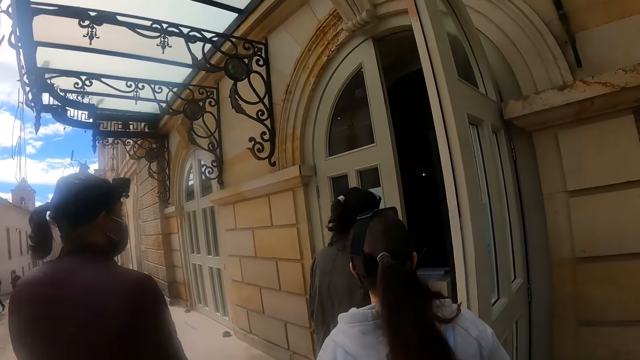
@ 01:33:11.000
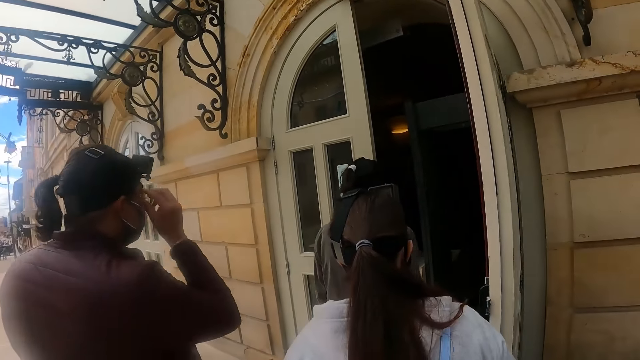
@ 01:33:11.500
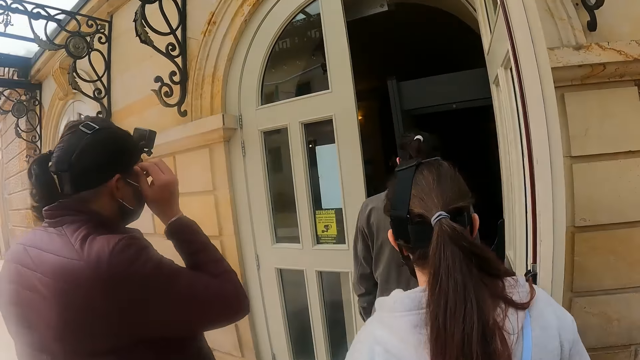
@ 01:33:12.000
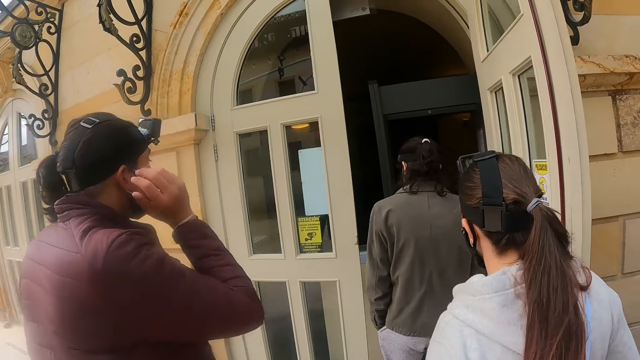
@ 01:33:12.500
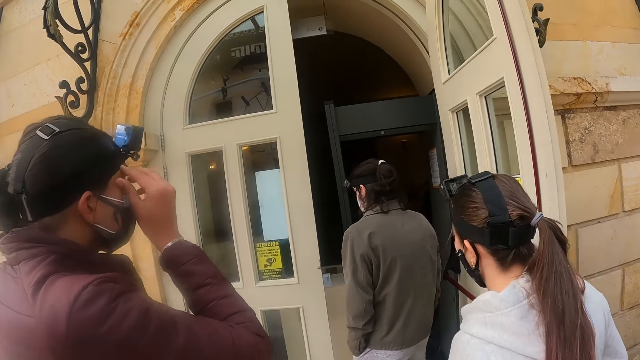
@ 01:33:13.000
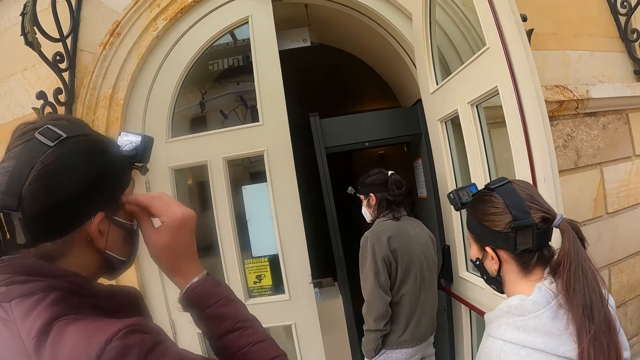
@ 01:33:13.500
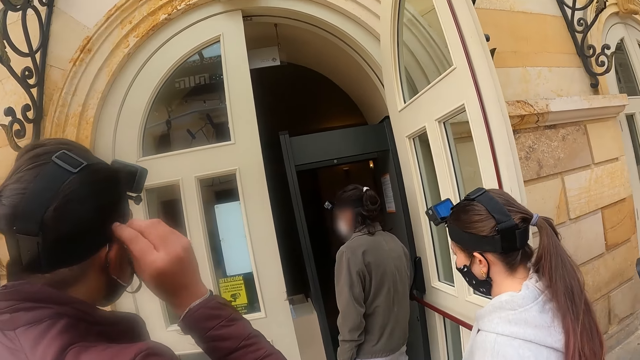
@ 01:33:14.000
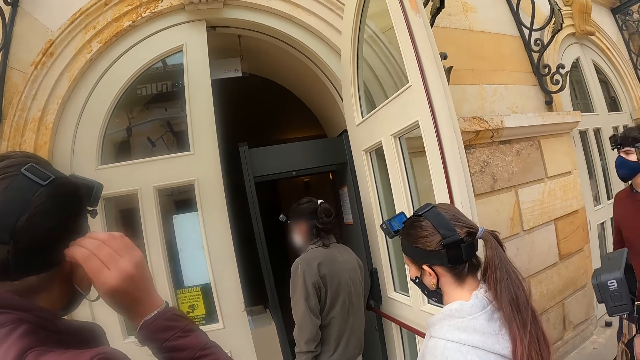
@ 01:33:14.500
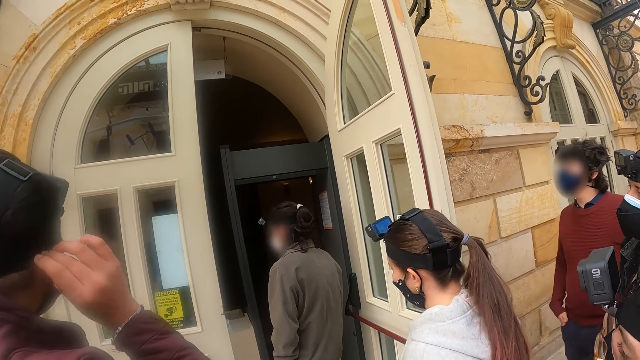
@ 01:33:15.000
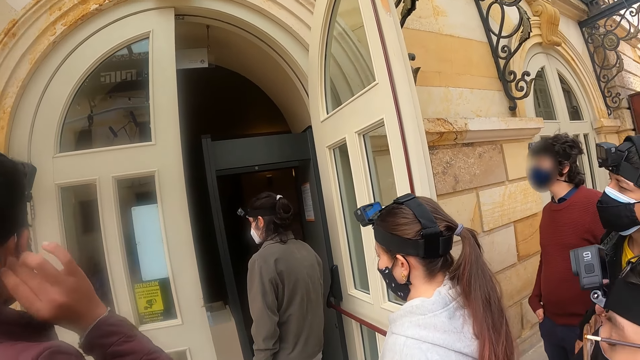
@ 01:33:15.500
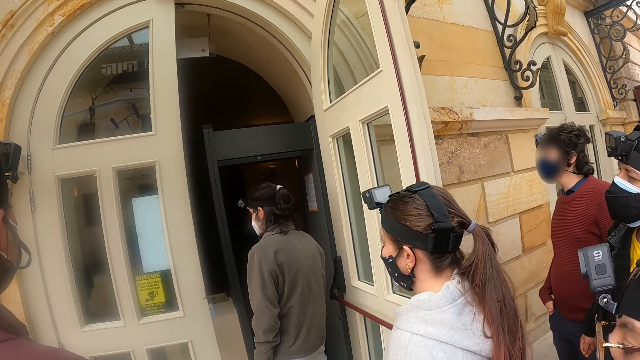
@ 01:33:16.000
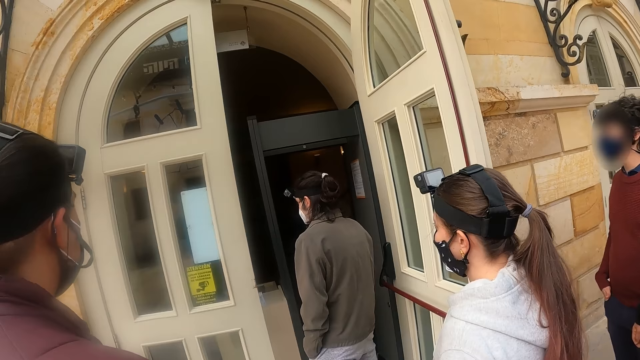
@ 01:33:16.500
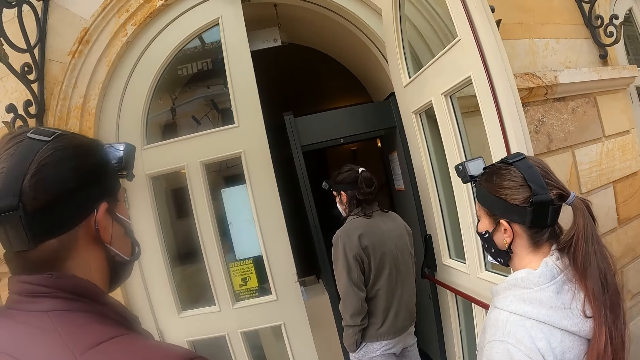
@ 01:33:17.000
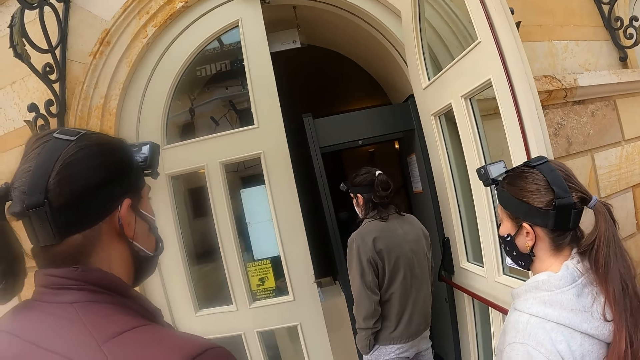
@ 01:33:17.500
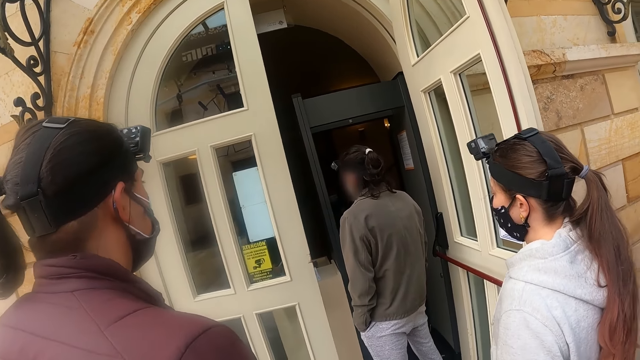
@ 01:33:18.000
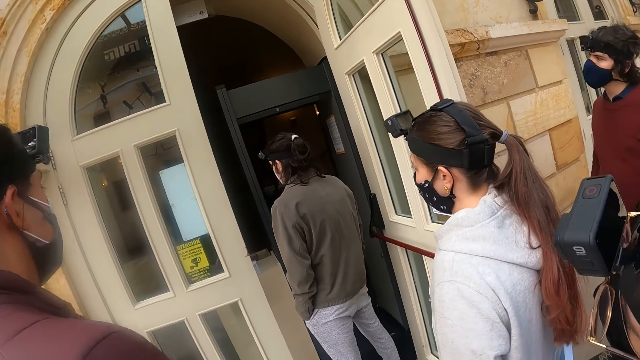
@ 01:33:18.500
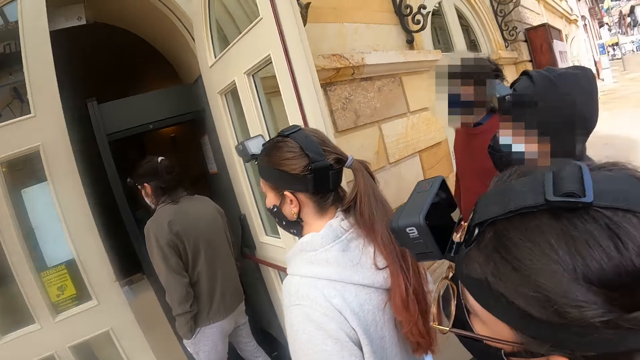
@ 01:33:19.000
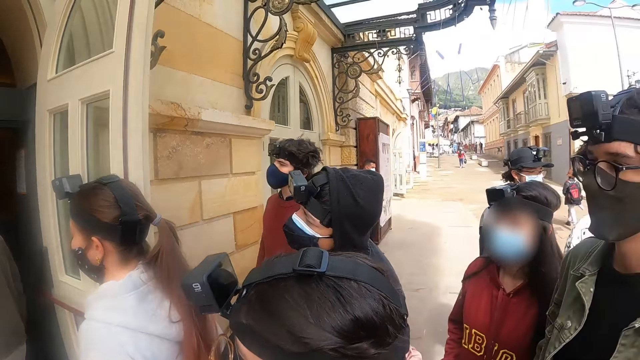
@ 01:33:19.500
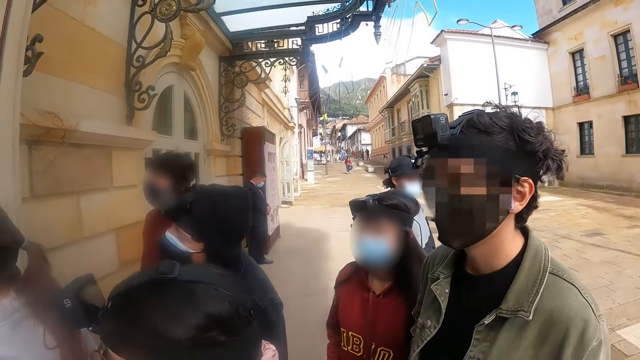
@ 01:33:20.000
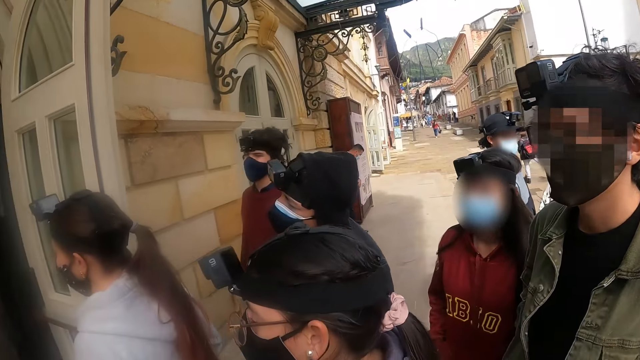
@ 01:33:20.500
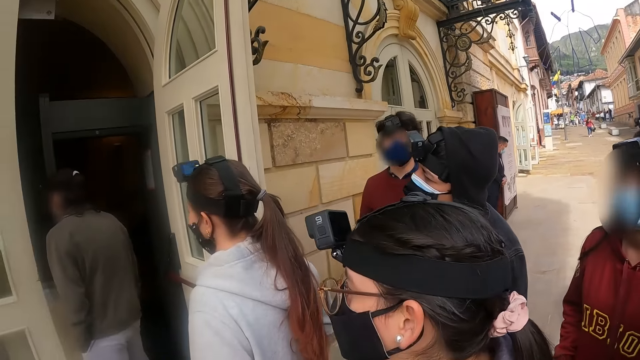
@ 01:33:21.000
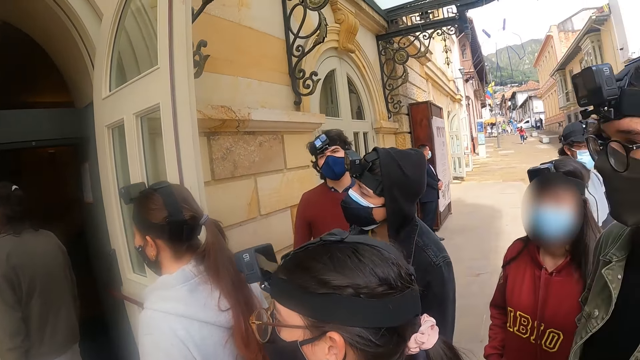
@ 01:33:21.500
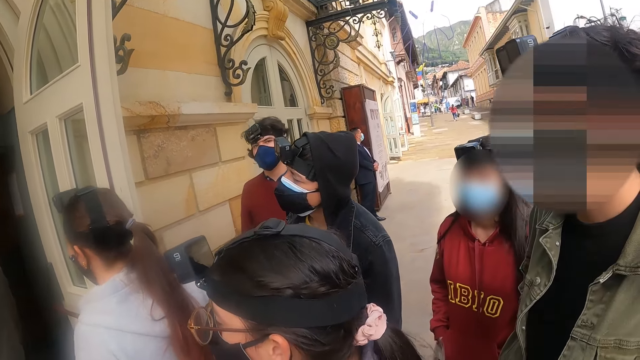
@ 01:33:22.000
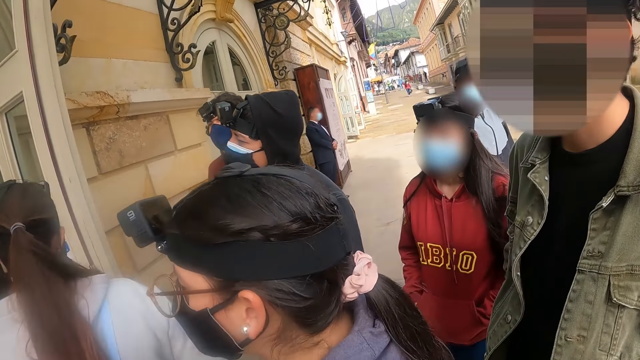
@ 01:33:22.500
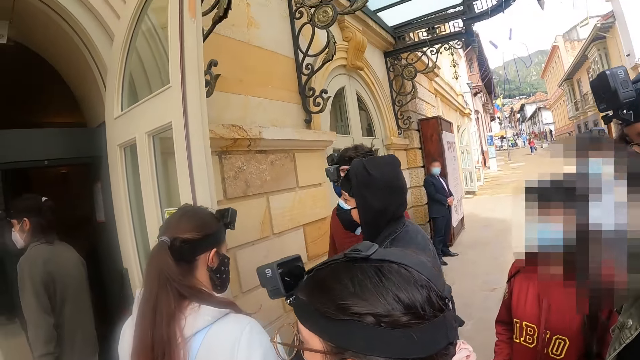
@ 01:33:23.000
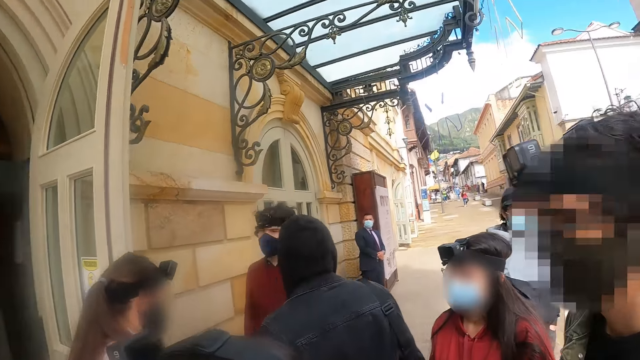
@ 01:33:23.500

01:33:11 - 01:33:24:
A lady and two other ladies stop. A man adjusts his hair. The camera wearer looks aside.

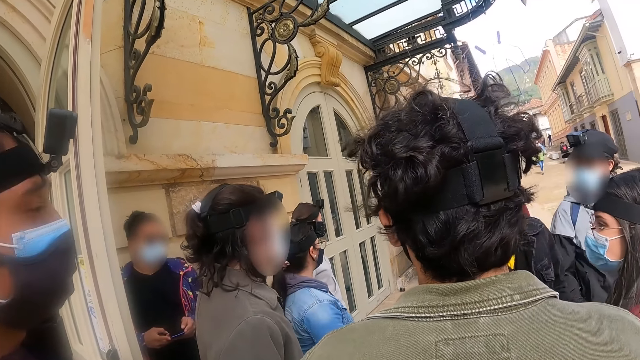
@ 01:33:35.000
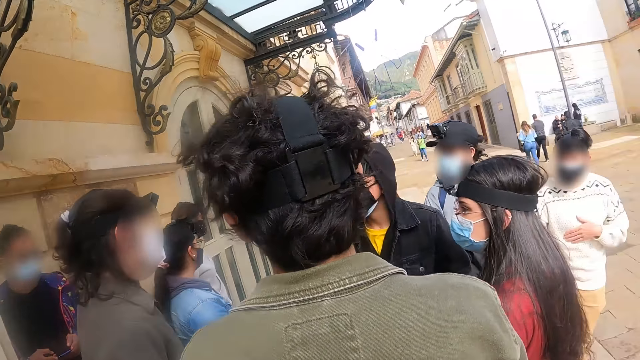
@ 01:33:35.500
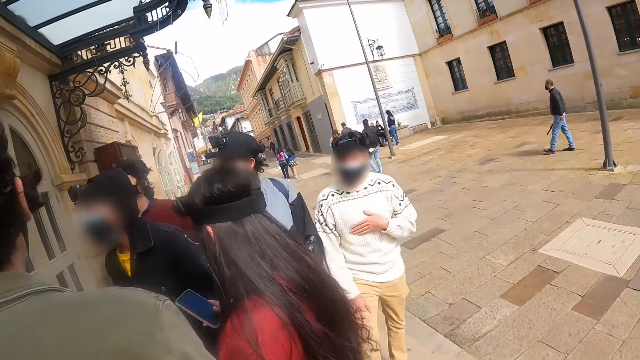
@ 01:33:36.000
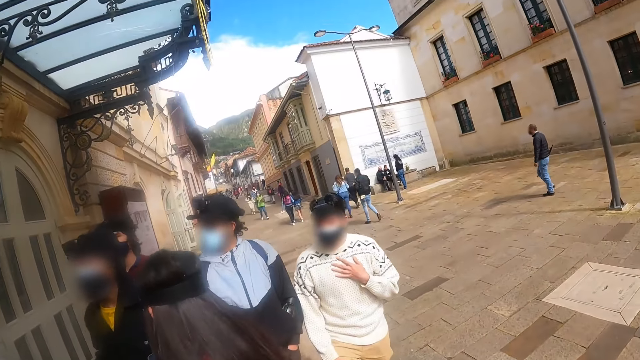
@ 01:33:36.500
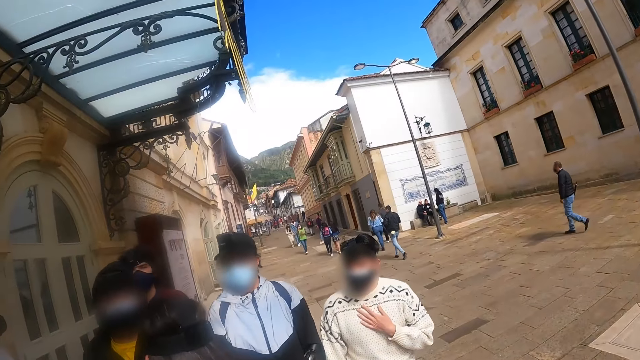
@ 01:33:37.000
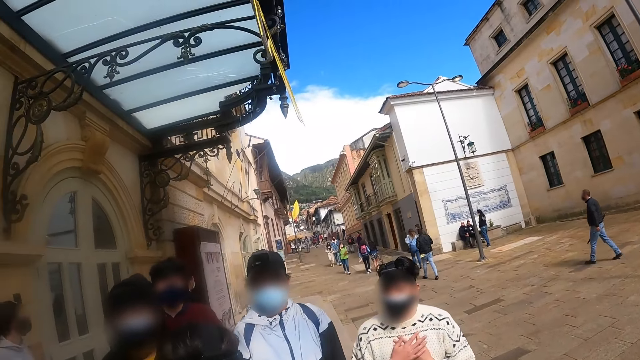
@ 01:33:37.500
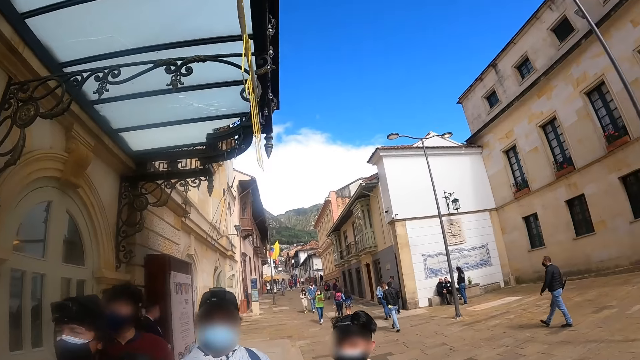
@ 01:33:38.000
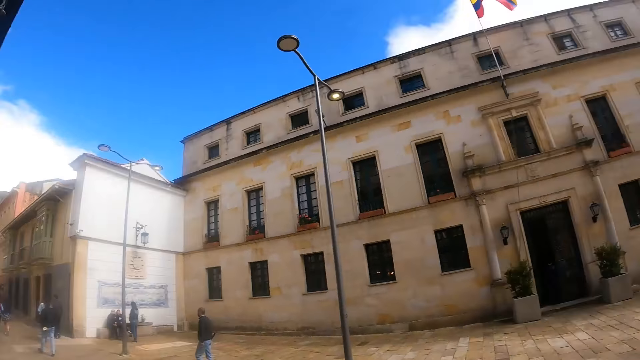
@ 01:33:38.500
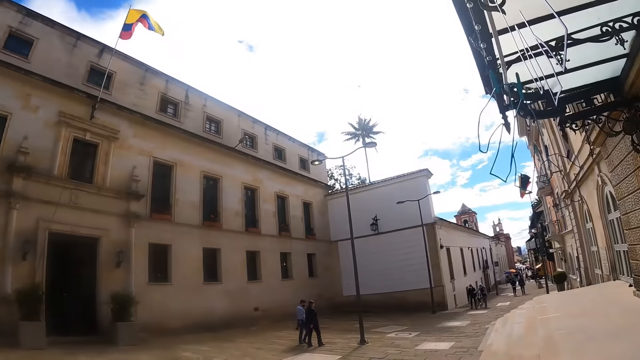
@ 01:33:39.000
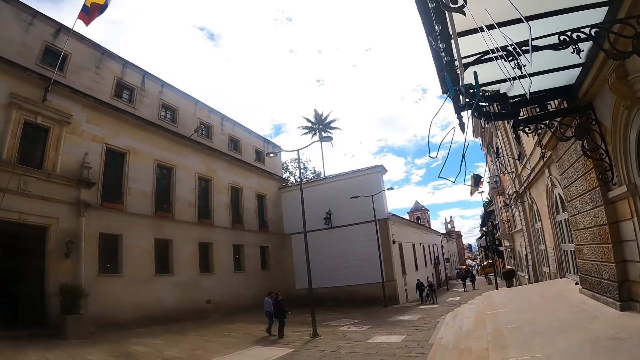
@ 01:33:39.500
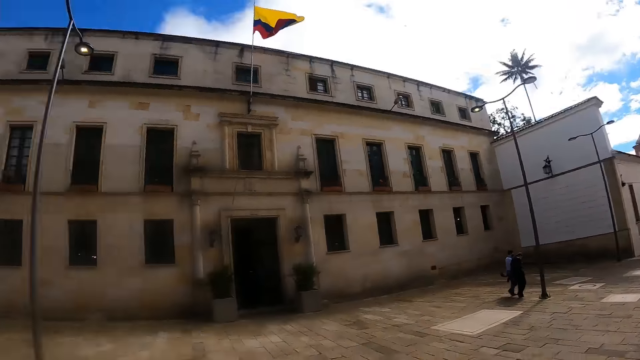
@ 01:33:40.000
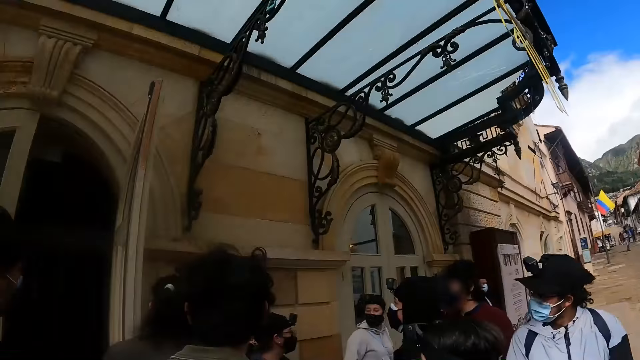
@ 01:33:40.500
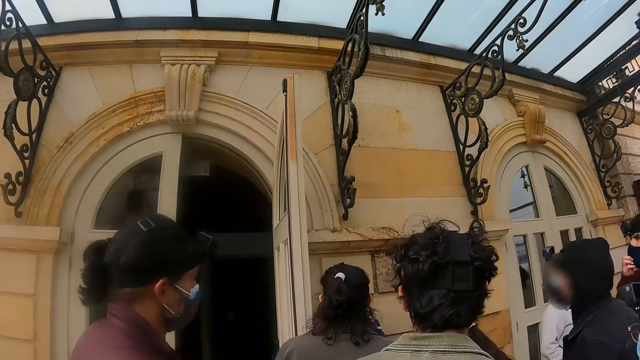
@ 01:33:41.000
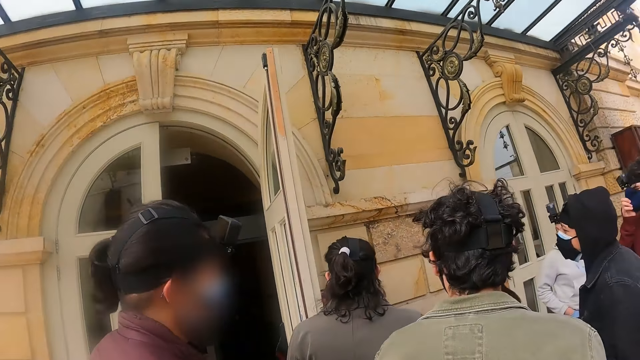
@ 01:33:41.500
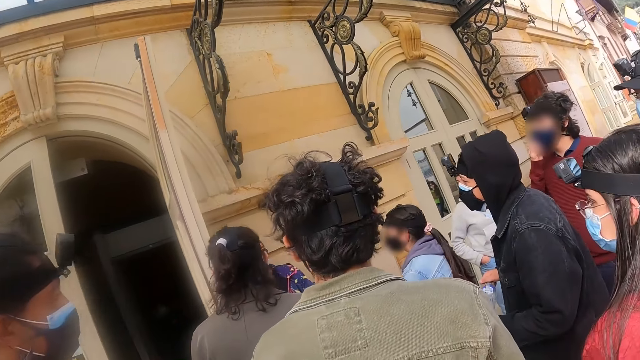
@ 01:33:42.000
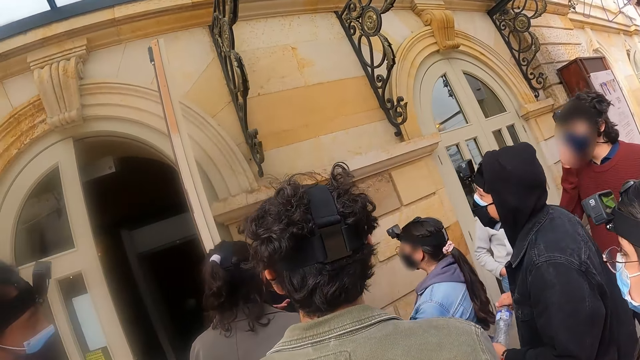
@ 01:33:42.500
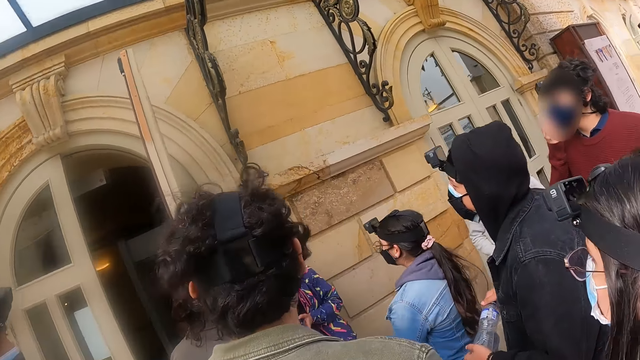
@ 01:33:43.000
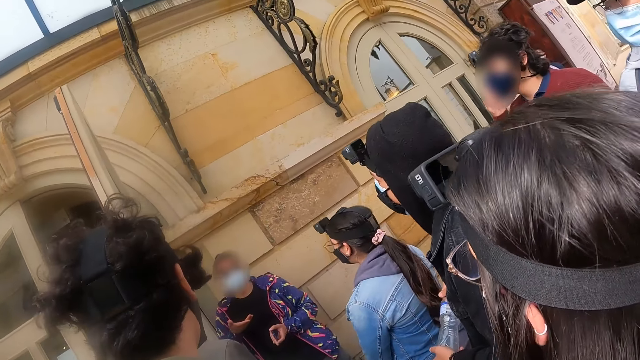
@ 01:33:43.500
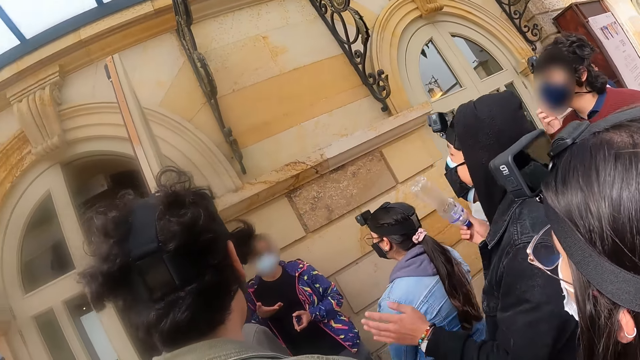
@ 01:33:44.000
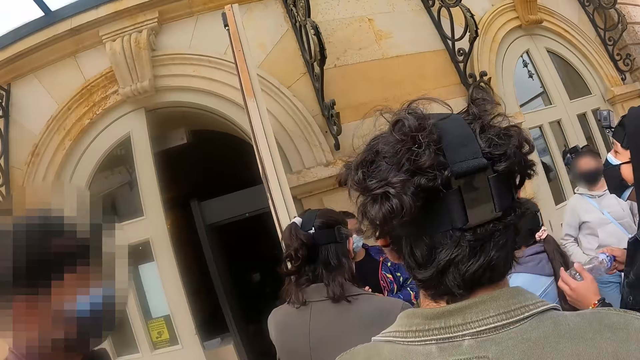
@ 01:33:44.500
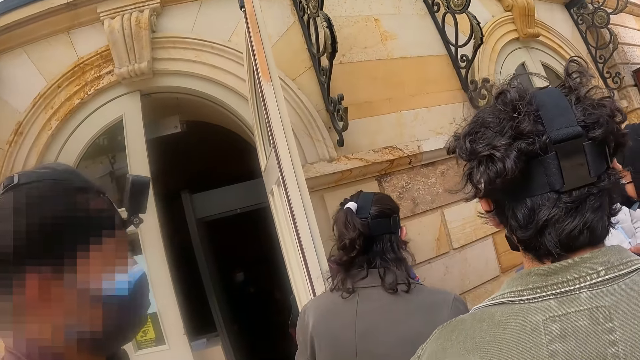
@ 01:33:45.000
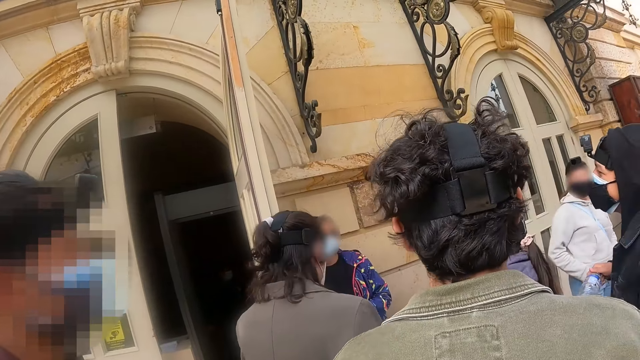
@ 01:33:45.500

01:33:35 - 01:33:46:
The camera wearer looks around. A lady addresses.
